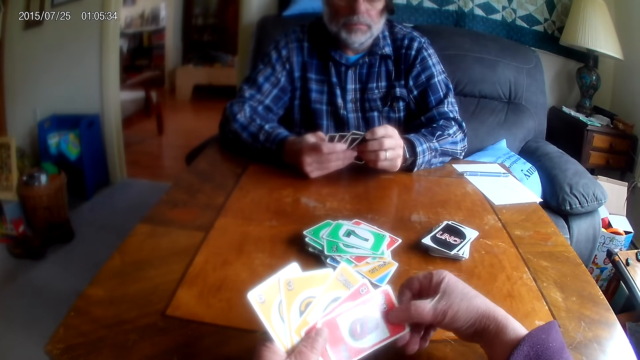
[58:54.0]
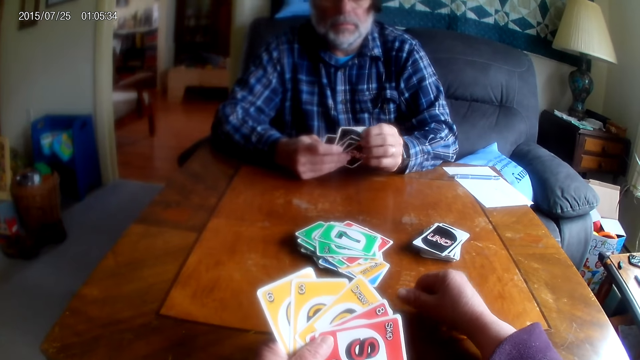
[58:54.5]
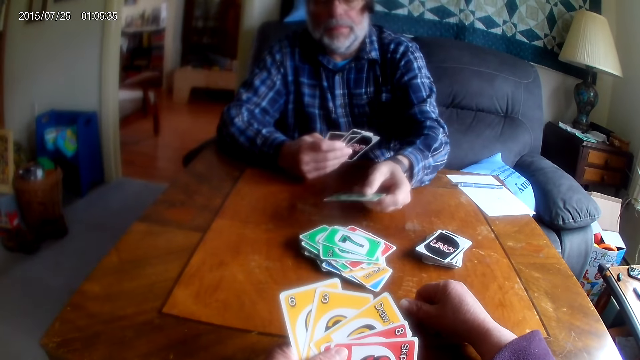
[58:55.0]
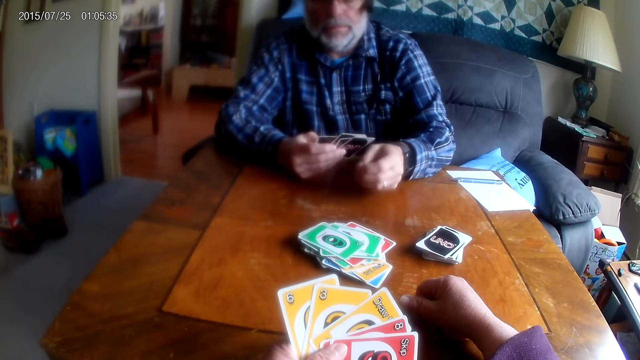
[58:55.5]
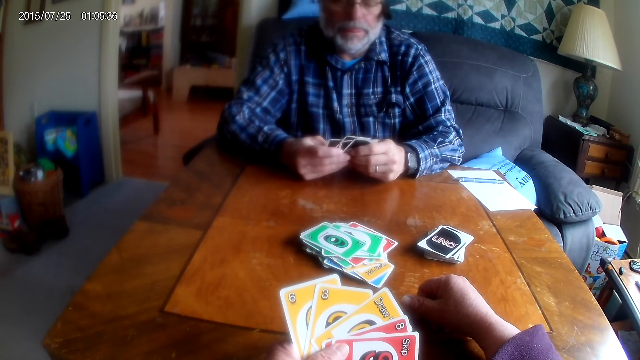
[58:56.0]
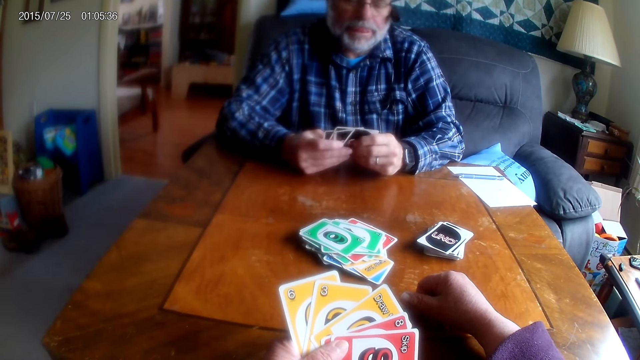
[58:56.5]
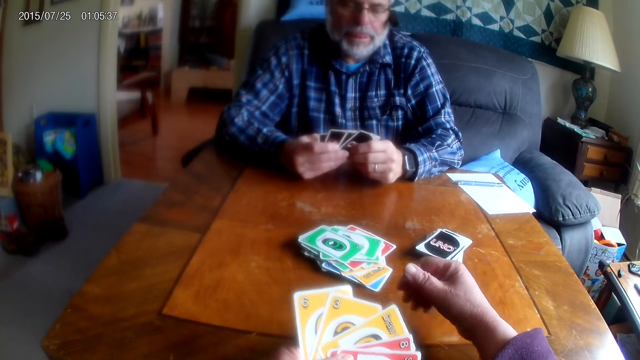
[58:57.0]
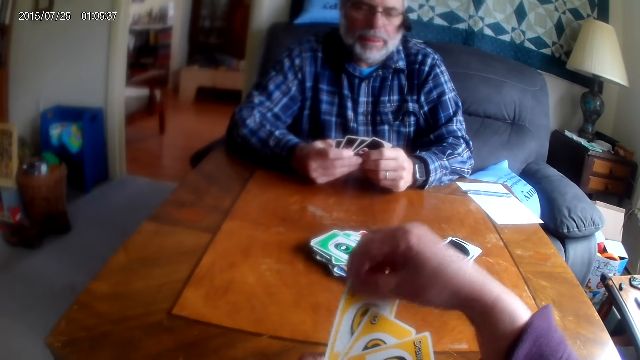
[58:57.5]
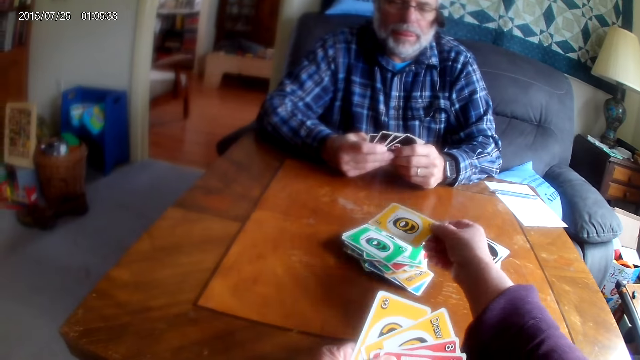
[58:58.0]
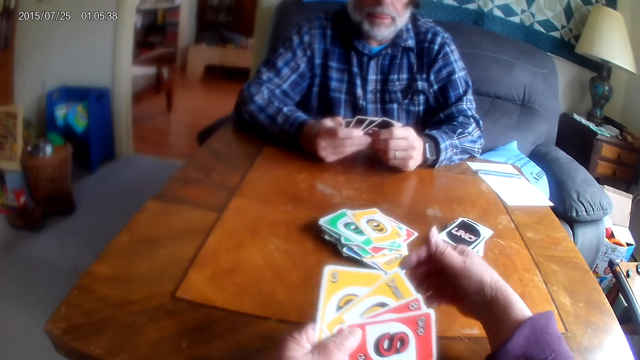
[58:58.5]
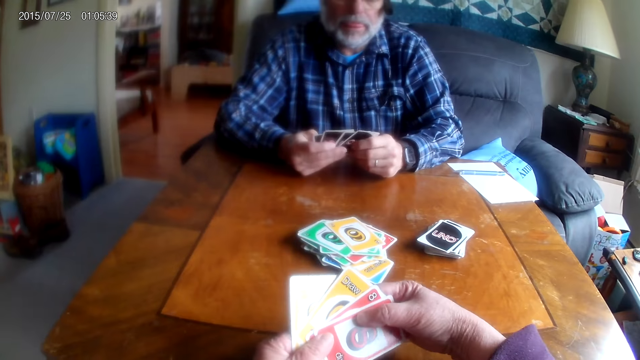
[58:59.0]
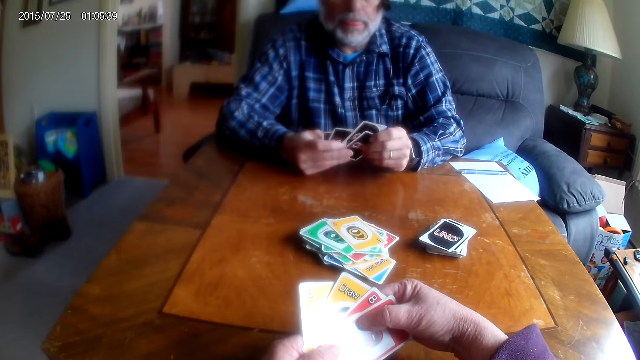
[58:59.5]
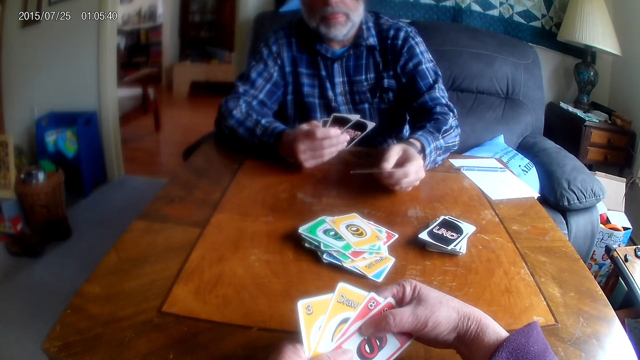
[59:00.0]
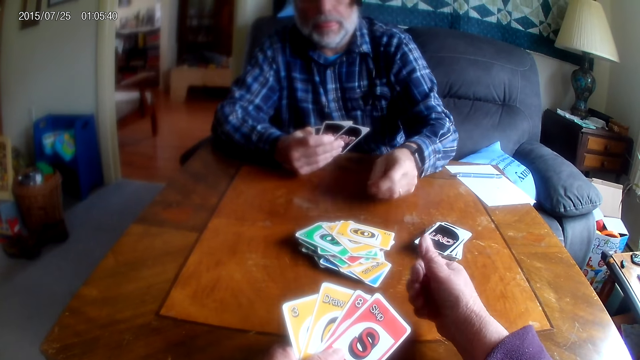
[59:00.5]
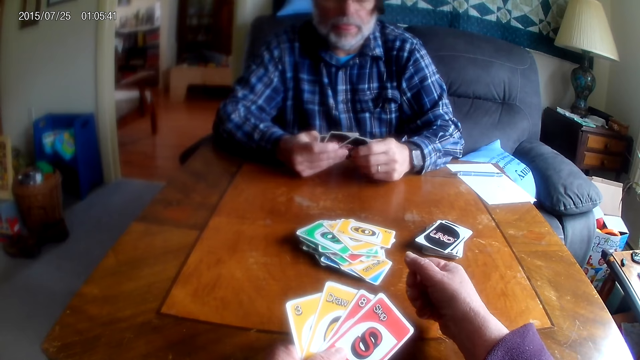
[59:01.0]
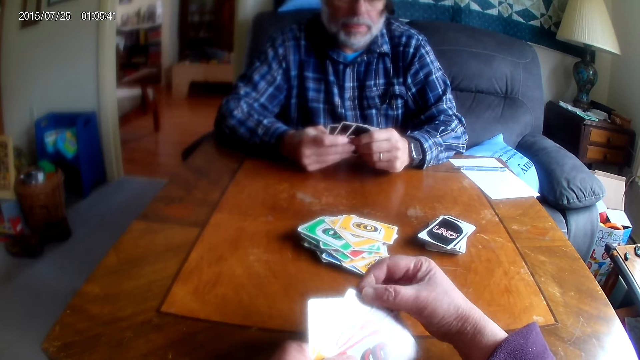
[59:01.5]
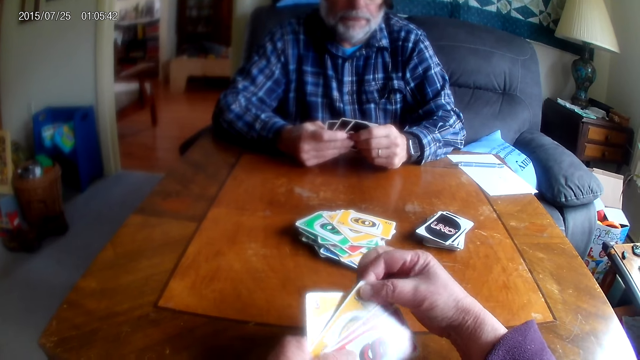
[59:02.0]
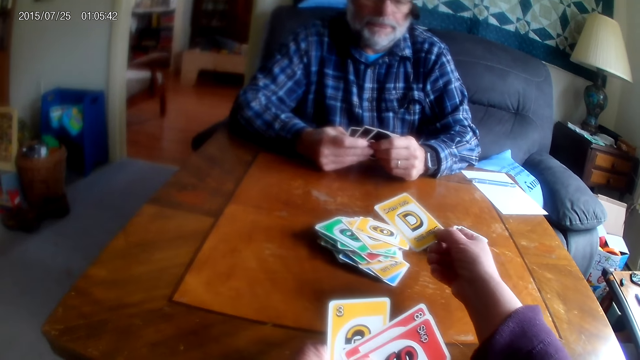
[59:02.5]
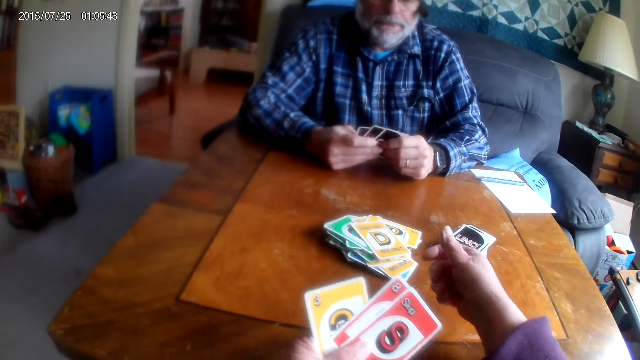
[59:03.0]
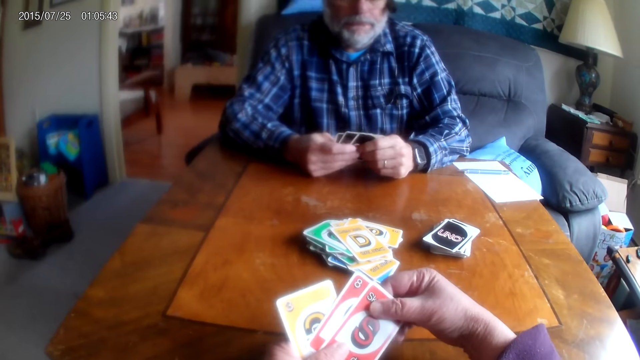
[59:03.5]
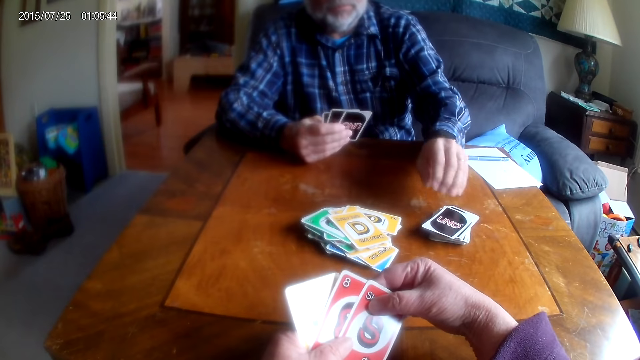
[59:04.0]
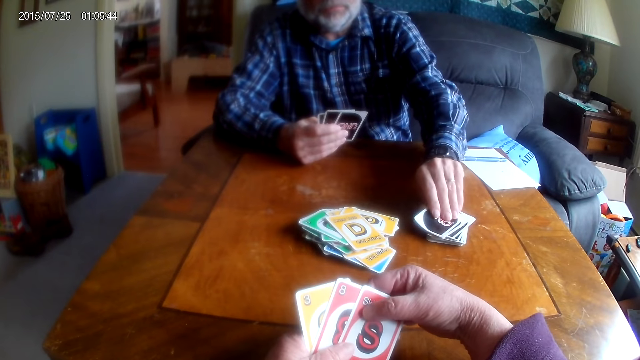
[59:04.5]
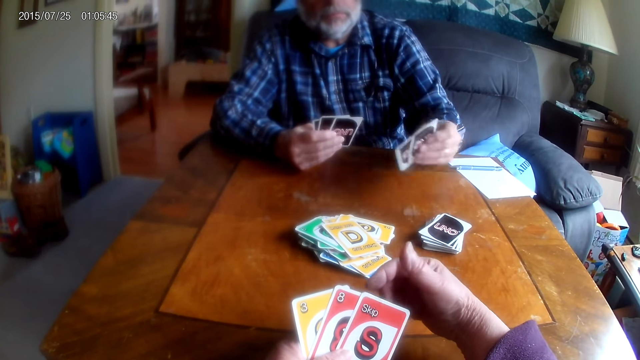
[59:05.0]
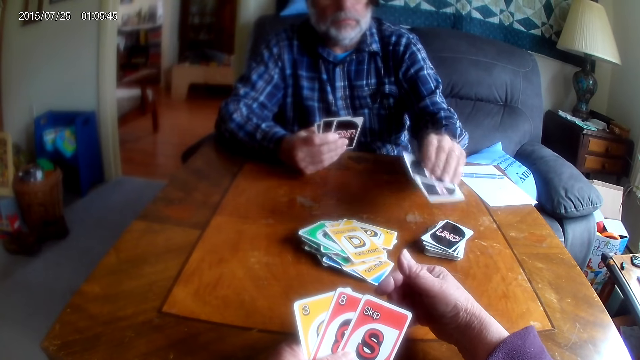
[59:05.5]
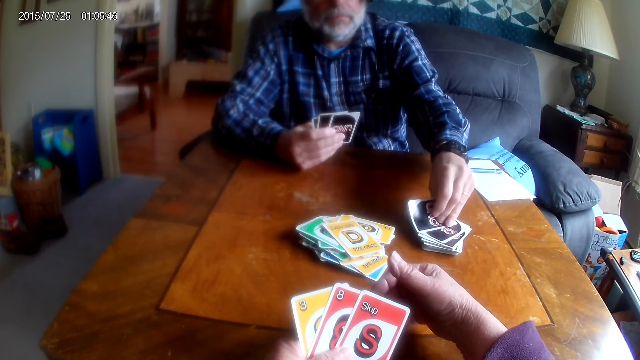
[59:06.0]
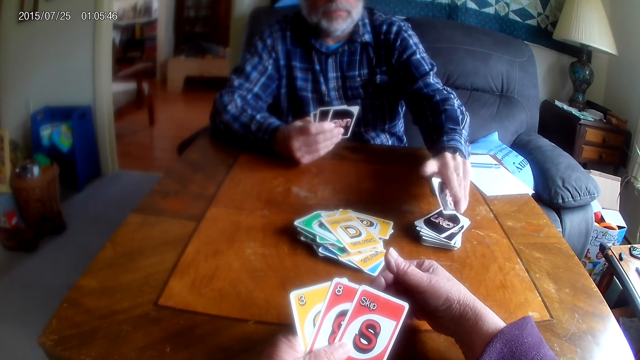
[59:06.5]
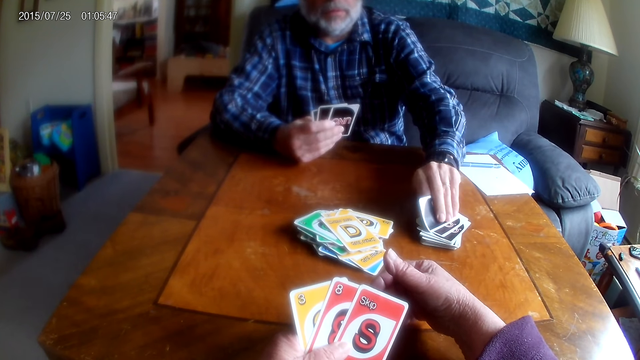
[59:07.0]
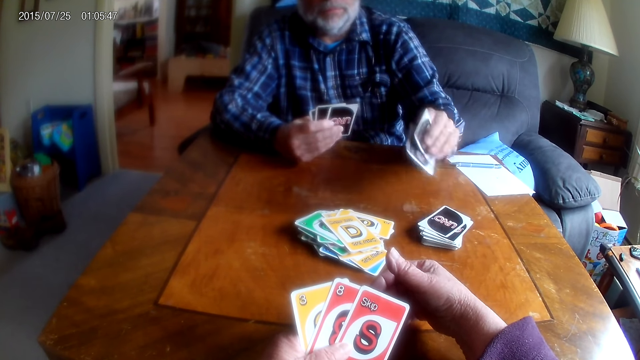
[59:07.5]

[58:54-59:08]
A man places a card on the table. The camera wearer places a card on the table. The man places a card on the table. The camera wearer places a card on the table. The man picks up cards from the table.

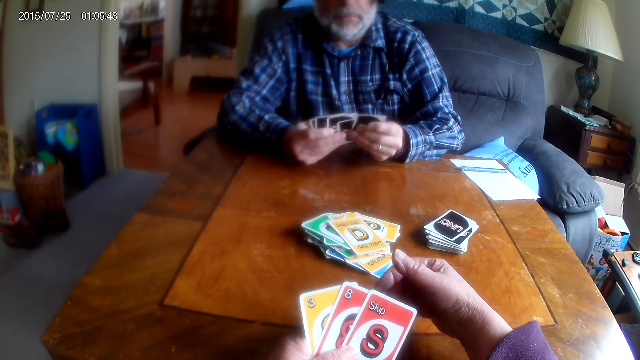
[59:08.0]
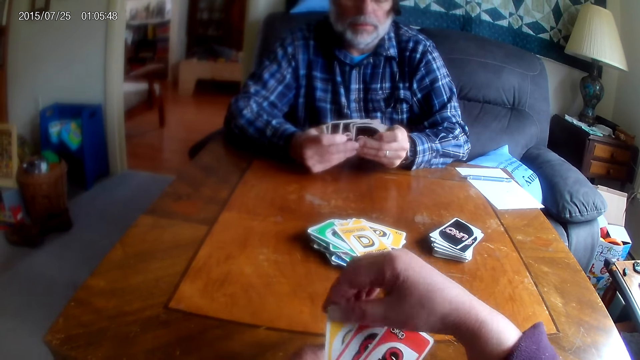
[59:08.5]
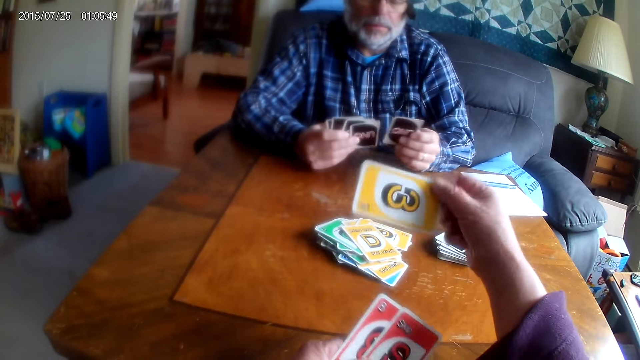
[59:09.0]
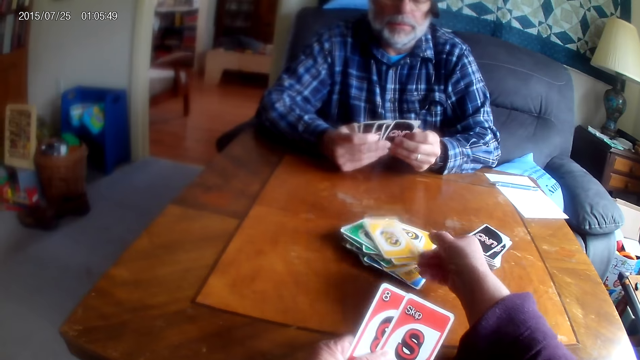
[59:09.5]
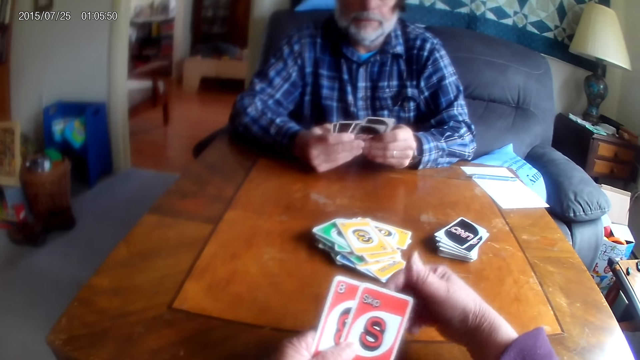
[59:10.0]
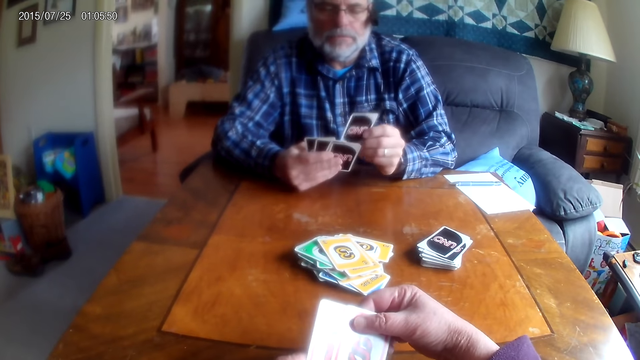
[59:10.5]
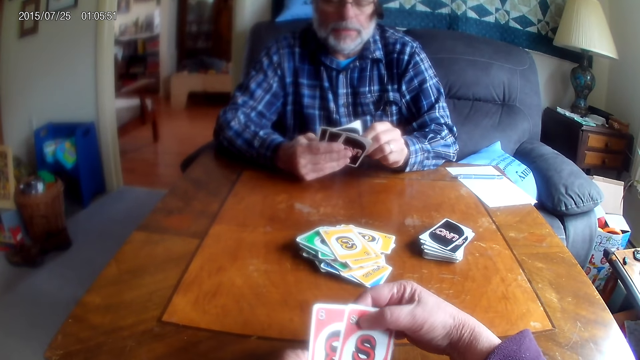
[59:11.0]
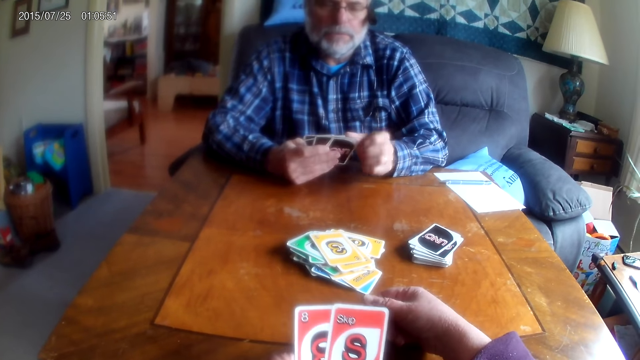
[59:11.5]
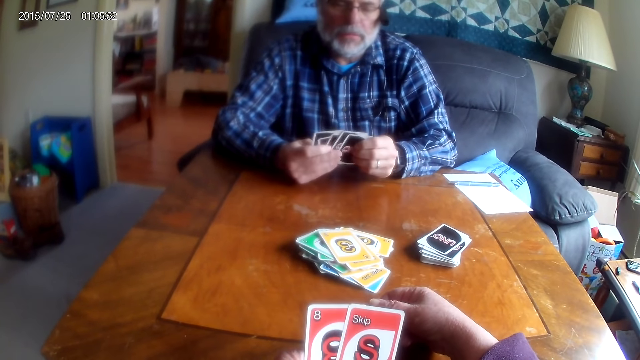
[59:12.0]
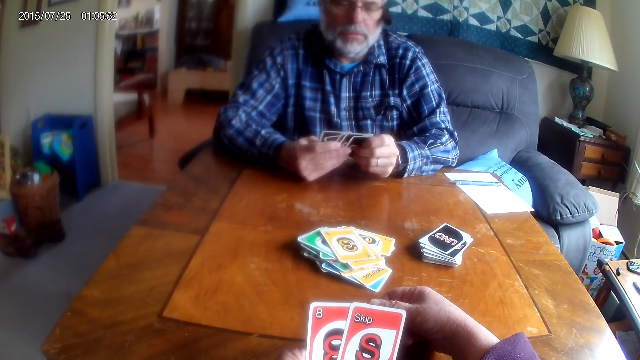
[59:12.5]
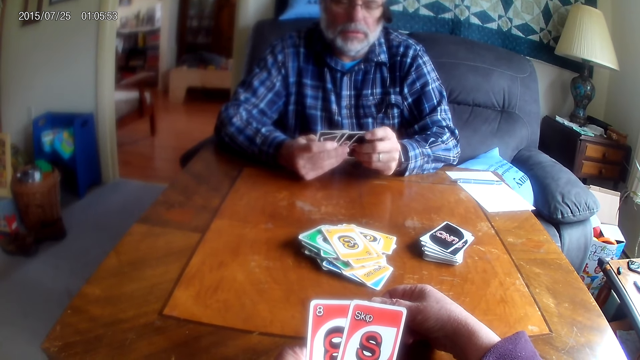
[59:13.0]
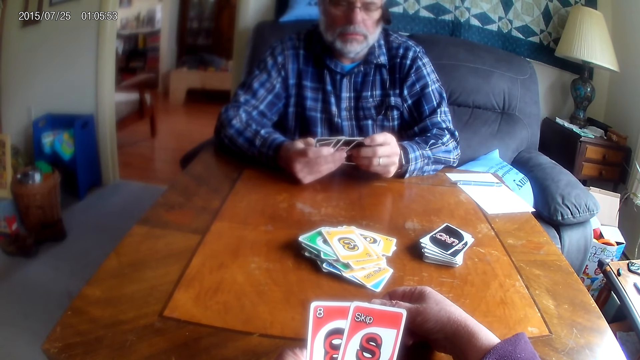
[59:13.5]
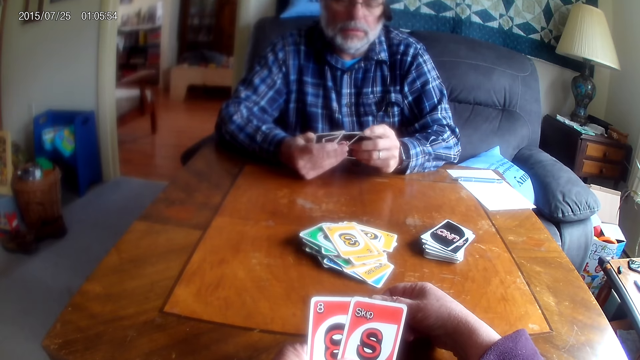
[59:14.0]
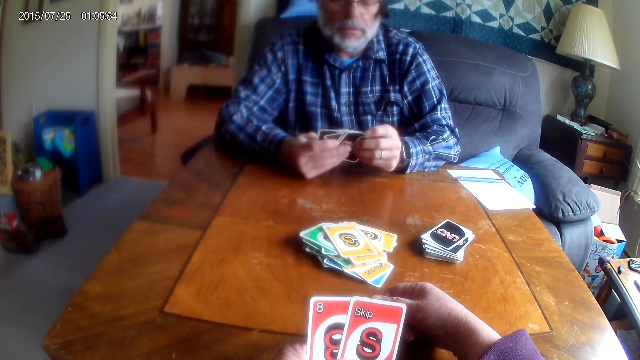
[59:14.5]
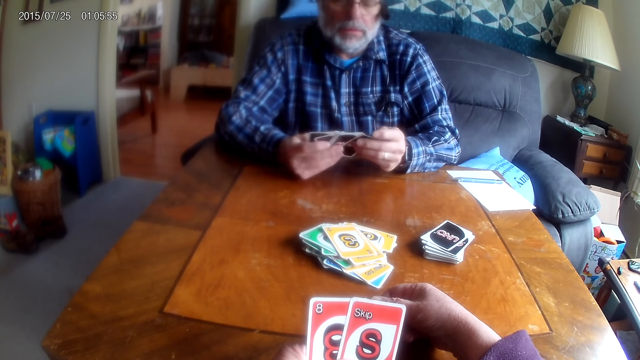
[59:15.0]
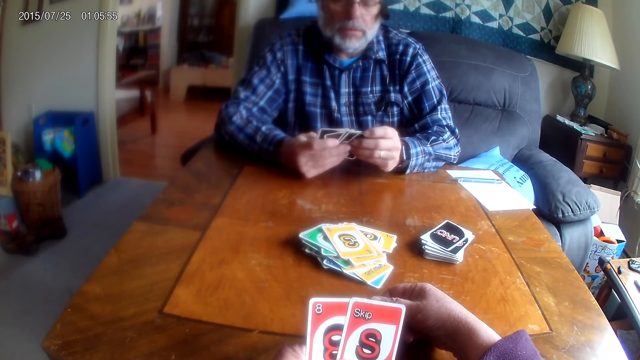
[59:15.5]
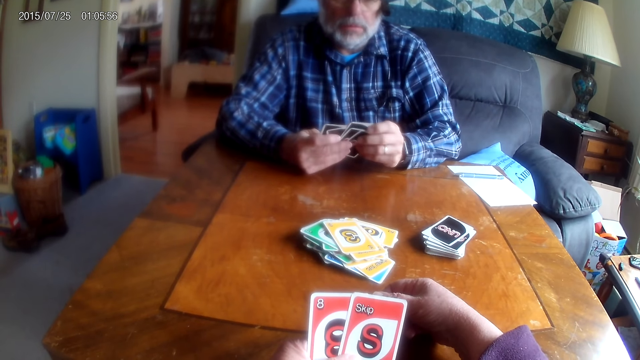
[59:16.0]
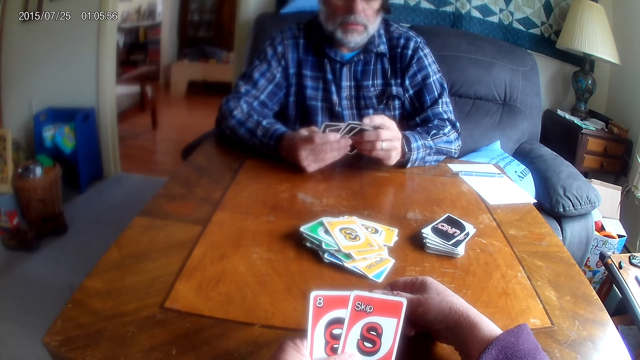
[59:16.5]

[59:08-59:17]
The camera wearer places a card on the table. A man arranges cards.
